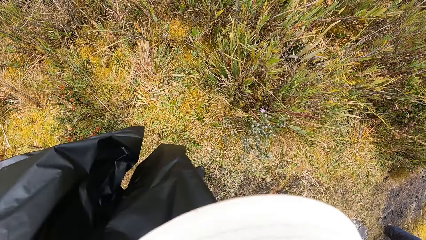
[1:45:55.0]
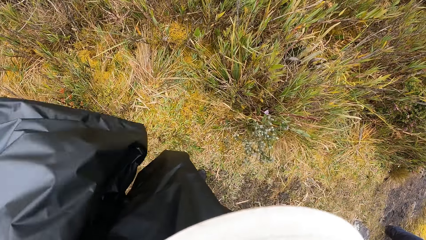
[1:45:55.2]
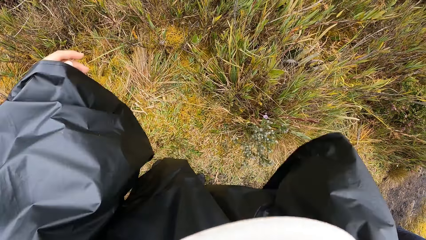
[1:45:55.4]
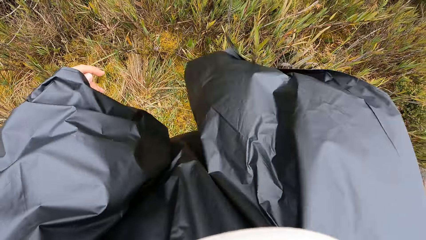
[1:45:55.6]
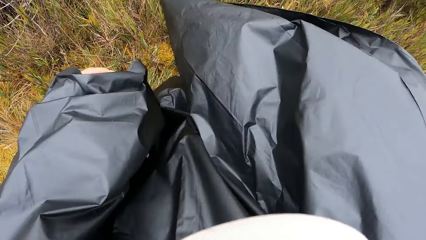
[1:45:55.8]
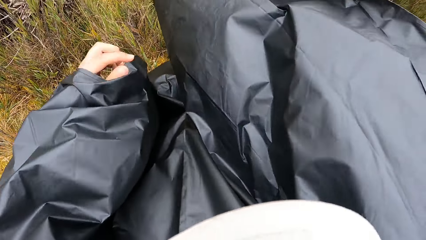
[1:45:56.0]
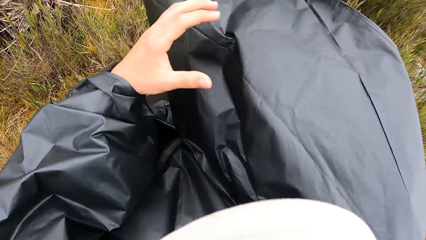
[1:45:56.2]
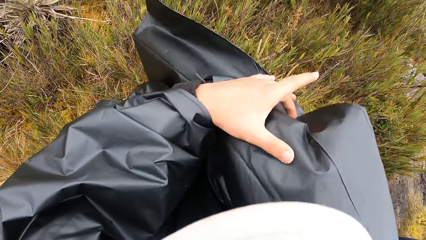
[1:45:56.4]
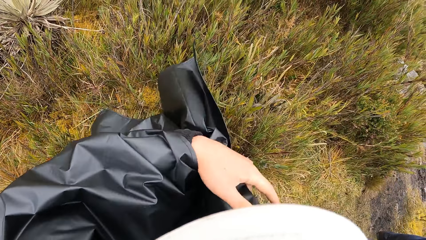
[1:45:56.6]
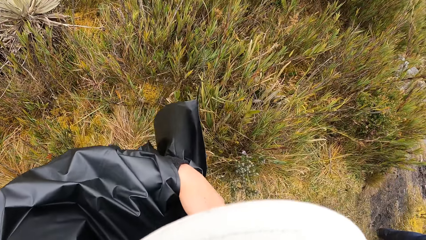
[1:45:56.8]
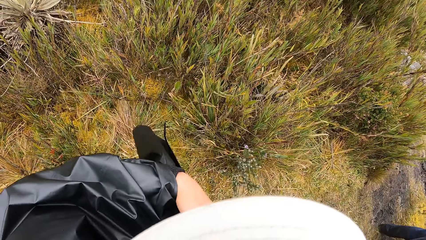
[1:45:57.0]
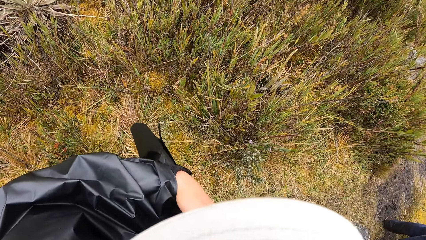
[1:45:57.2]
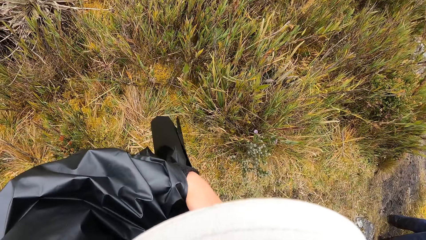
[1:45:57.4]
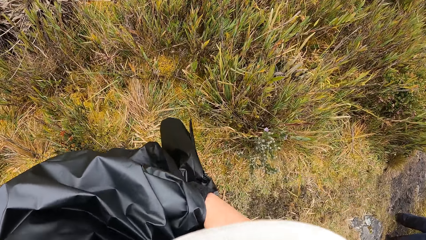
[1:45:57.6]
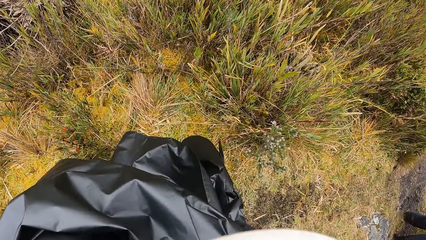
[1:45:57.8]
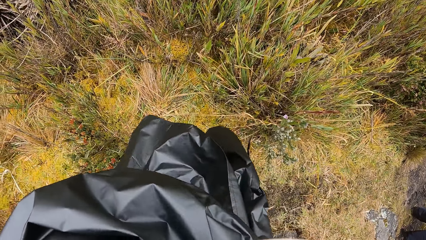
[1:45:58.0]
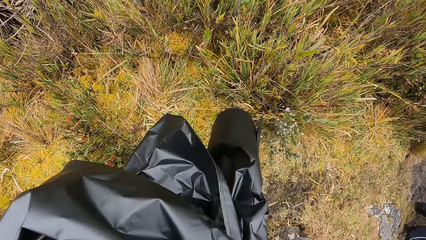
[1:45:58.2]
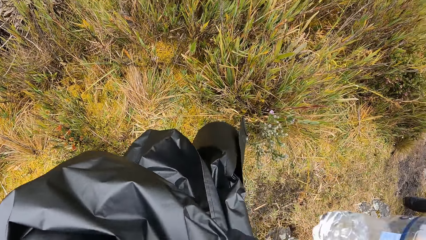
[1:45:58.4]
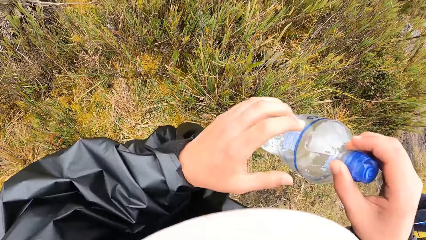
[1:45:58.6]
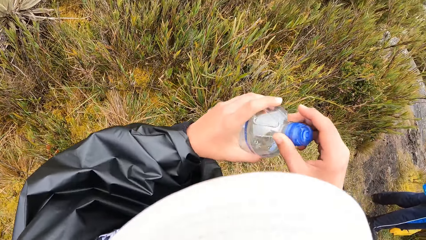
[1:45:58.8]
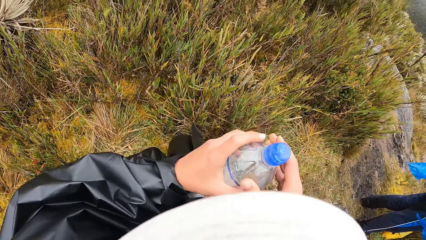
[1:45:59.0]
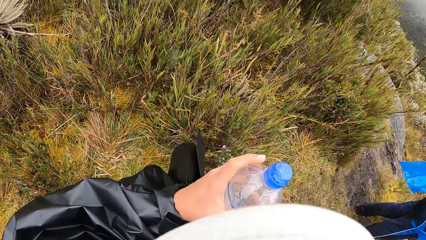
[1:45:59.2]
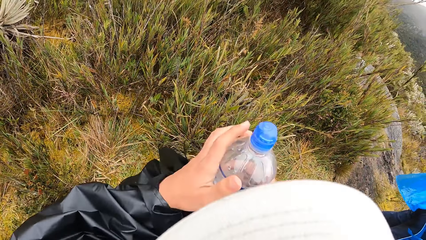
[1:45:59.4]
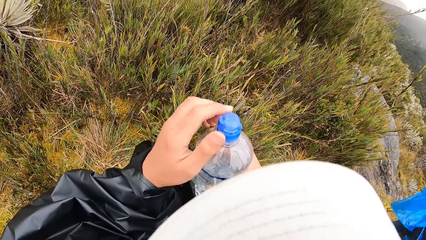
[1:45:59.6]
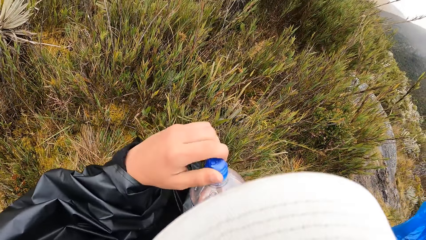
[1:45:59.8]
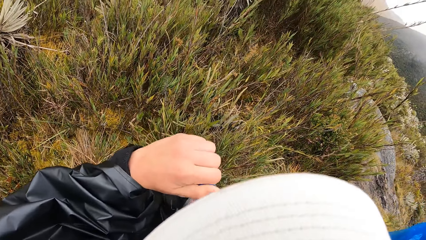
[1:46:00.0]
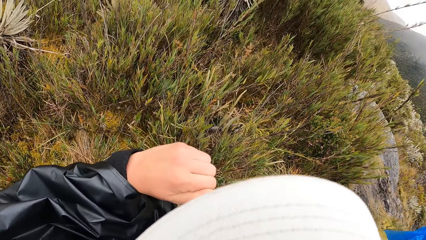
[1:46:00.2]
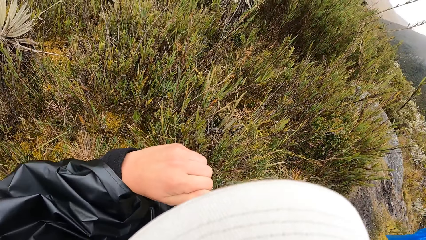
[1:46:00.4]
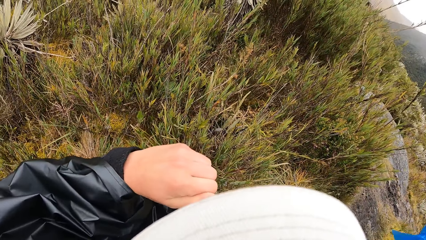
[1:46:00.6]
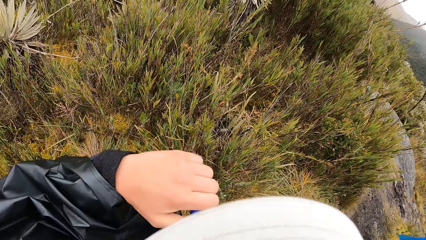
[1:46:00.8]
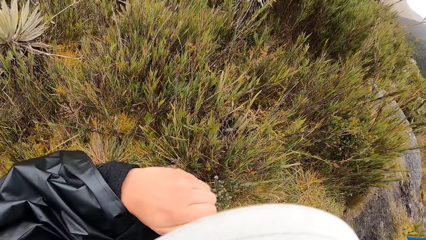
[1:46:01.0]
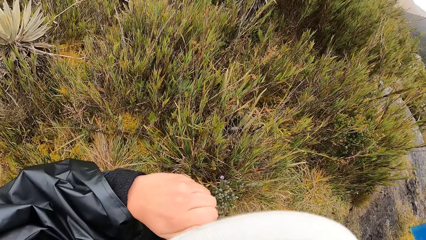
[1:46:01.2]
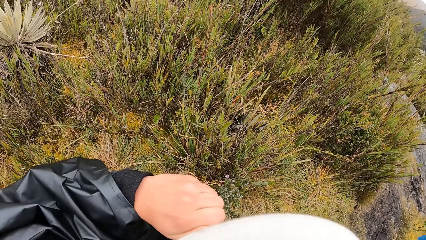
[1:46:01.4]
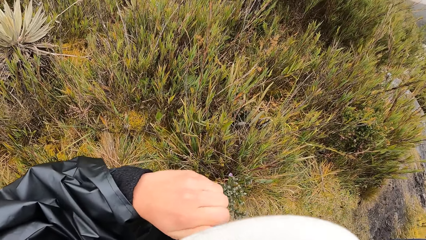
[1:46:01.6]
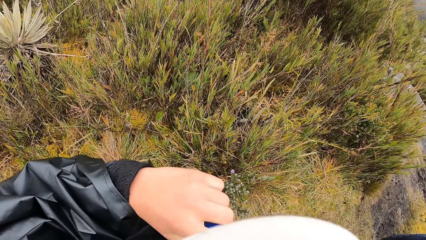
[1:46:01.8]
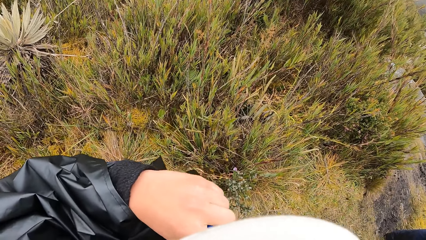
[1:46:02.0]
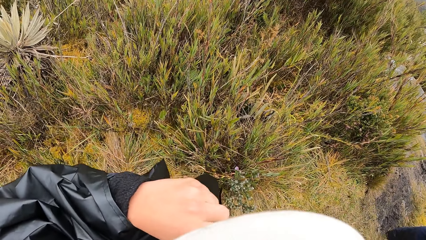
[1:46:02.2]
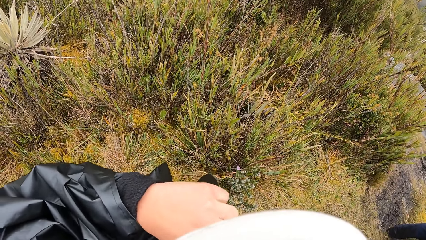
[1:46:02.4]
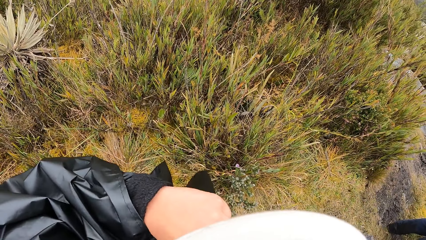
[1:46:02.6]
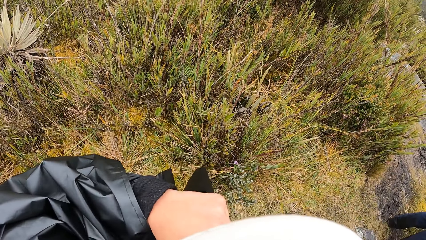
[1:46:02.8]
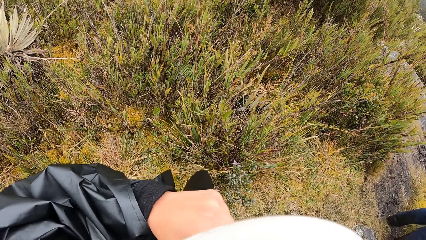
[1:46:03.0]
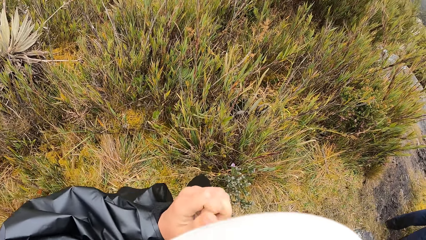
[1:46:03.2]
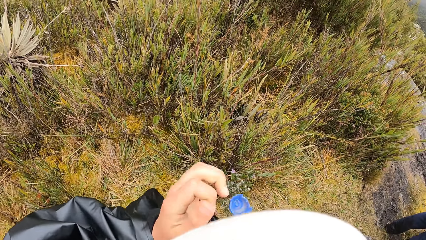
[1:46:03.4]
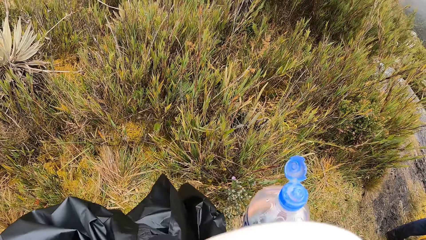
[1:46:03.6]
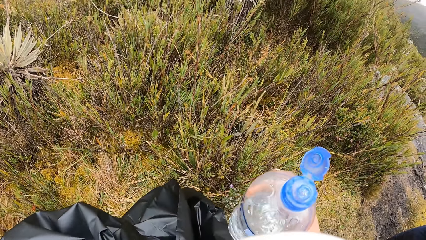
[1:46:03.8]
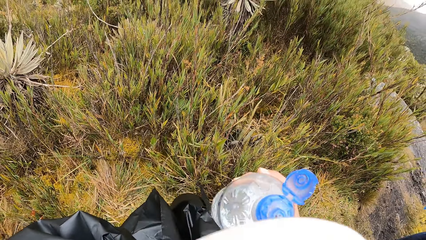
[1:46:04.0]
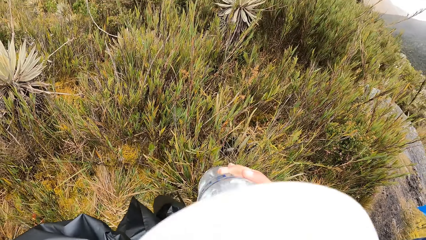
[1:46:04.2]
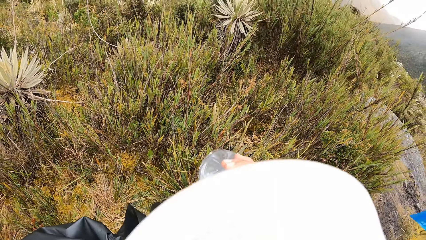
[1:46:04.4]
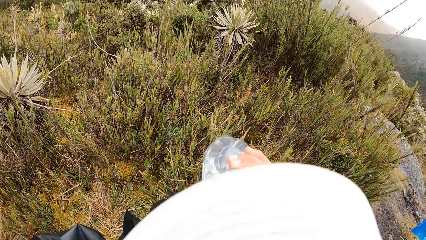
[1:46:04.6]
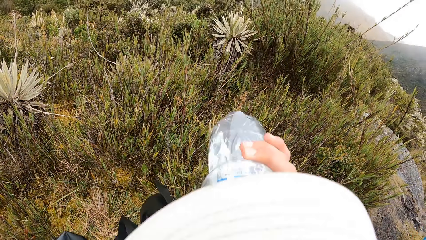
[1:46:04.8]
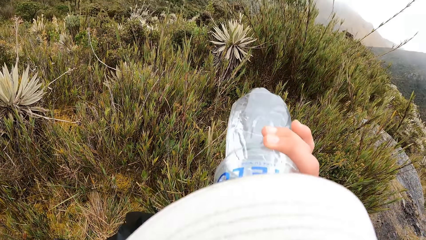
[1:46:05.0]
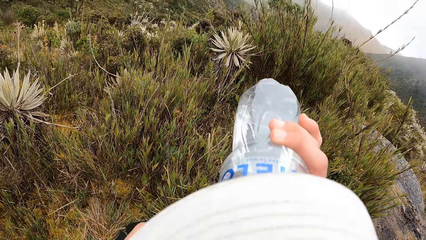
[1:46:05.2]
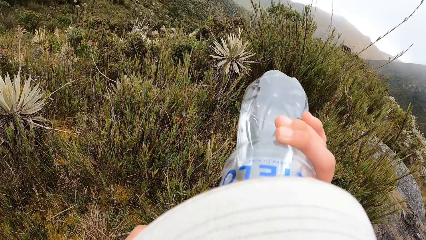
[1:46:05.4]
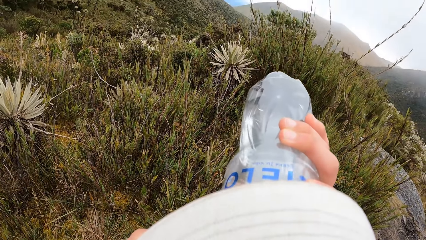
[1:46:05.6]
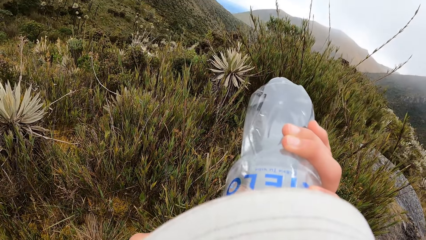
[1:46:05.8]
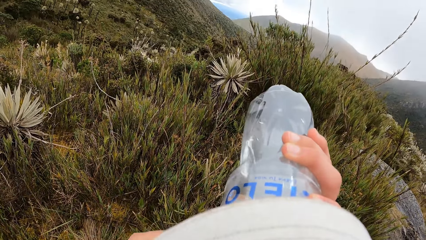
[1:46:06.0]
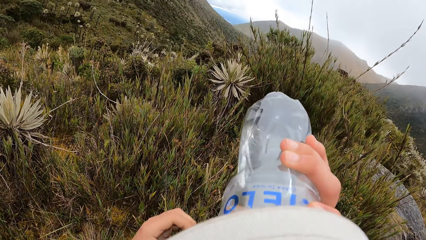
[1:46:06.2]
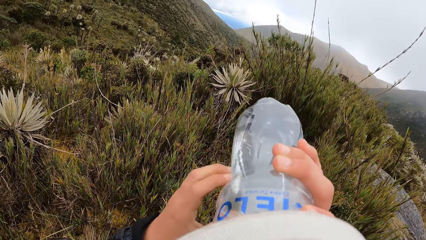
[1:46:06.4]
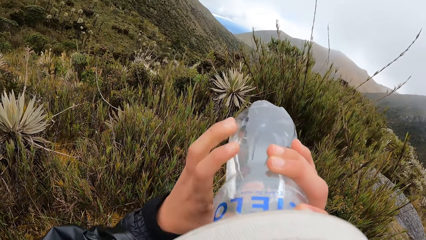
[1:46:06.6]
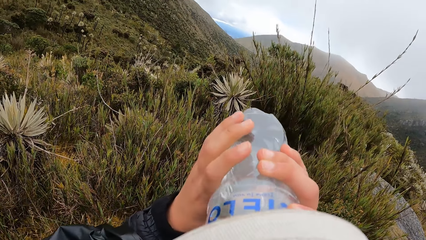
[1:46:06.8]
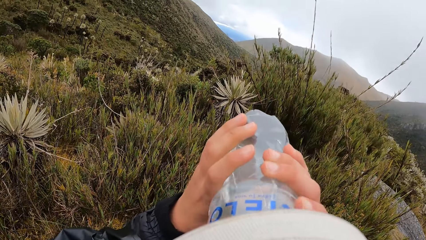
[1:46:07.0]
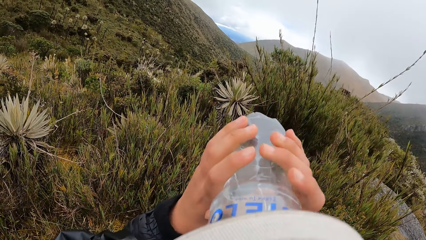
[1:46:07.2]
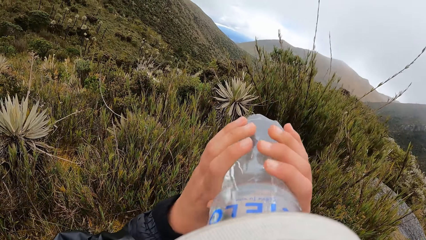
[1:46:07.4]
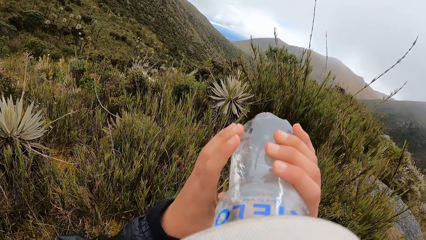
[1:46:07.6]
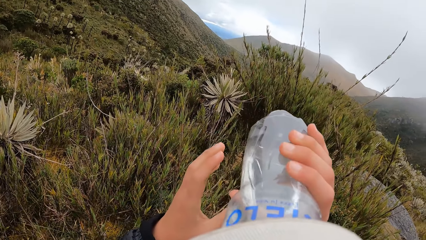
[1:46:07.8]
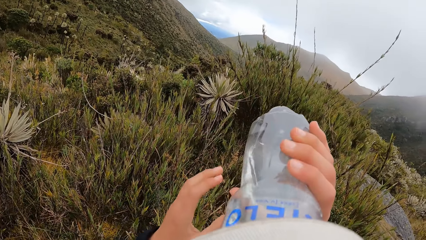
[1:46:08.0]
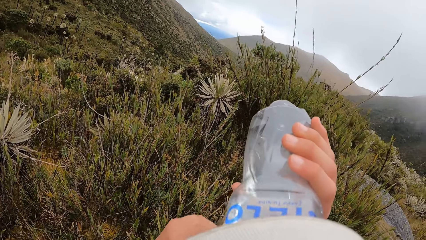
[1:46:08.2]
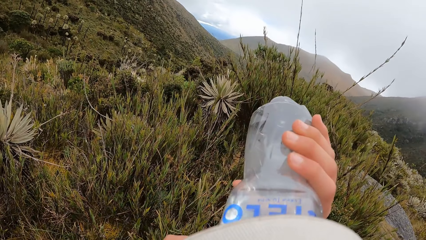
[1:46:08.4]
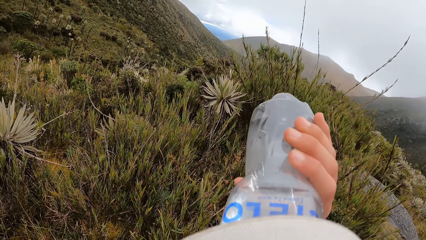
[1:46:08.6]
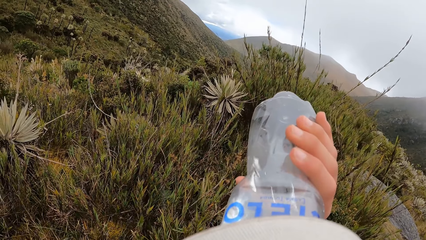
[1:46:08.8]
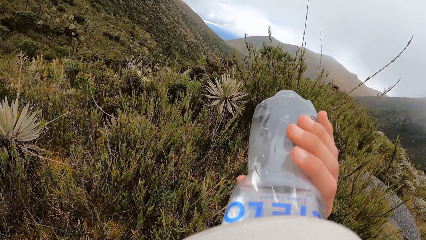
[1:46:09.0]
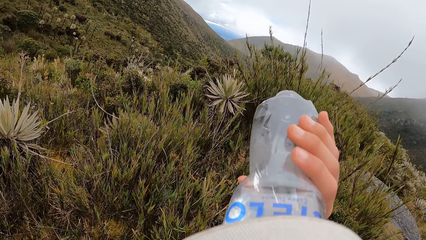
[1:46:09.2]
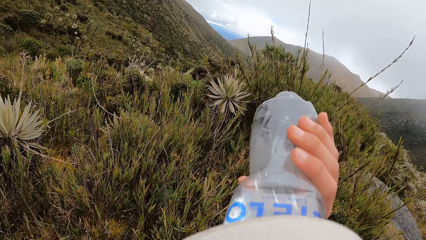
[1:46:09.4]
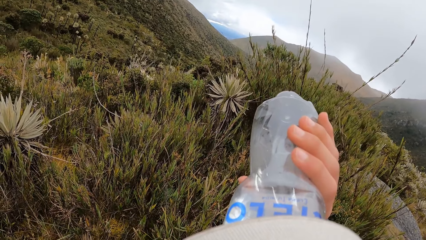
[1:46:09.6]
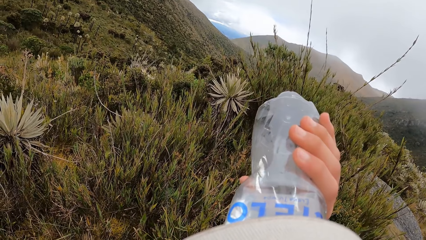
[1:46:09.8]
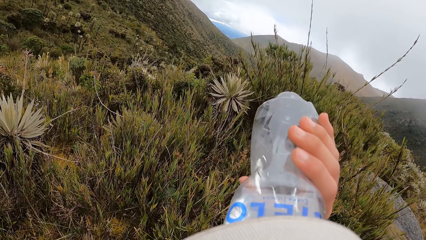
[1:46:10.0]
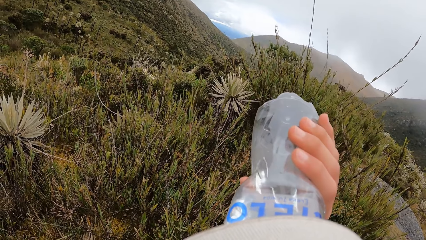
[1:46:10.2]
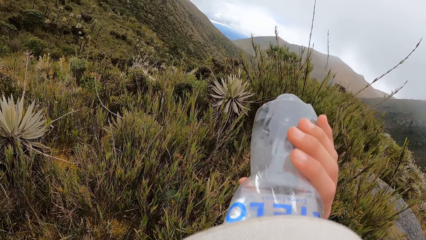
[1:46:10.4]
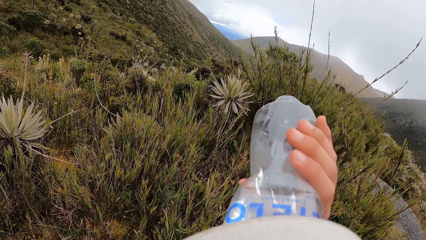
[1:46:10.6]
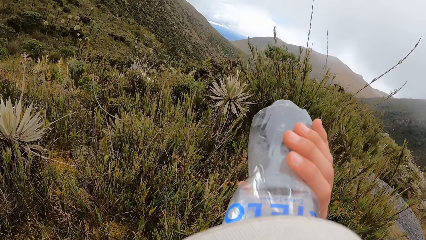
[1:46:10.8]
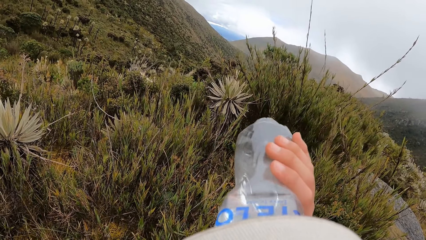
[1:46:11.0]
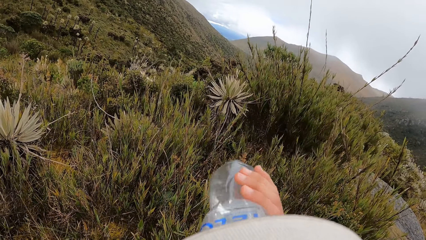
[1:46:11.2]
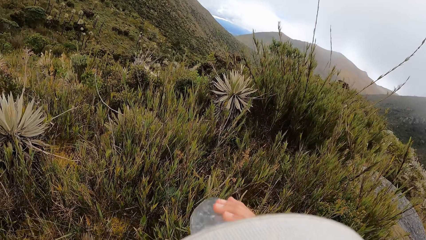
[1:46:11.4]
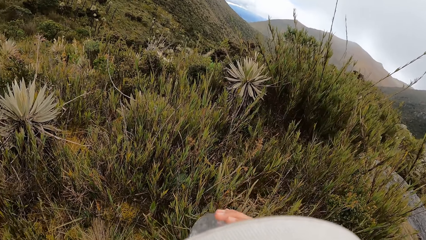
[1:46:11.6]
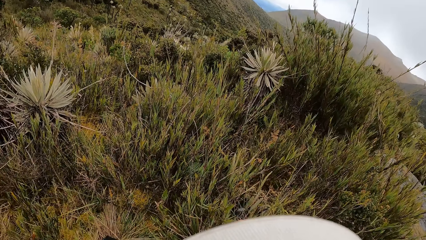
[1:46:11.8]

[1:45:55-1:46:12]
The camera wearer holds a bottle of water with both hands. He opens the lid on the bottle of water in his right hand with his left hand. He drinks from the bottle of water in his right hand. He holds the bottle of water with both hands.
